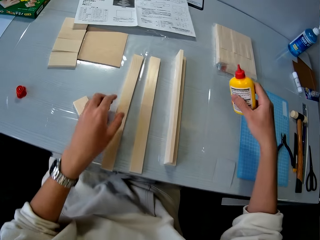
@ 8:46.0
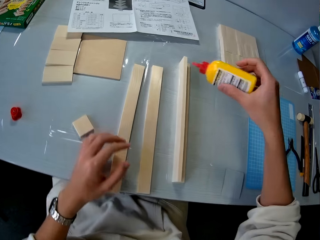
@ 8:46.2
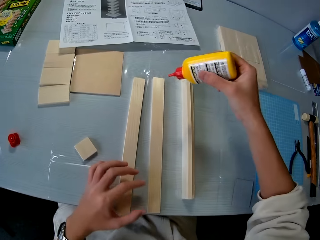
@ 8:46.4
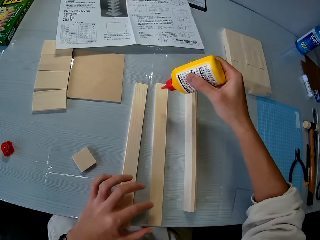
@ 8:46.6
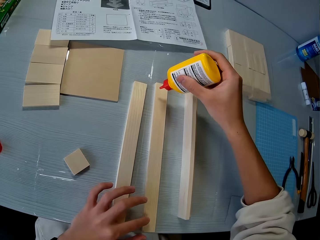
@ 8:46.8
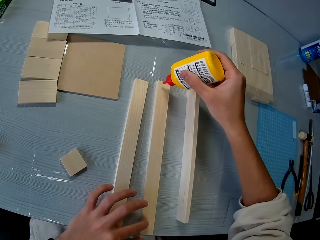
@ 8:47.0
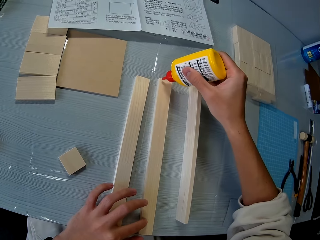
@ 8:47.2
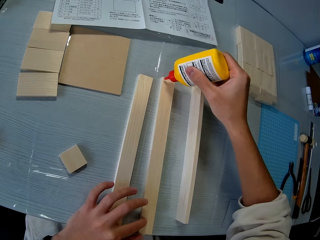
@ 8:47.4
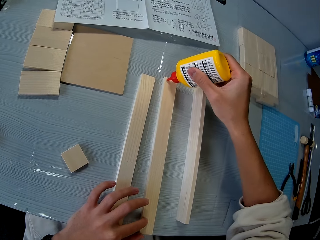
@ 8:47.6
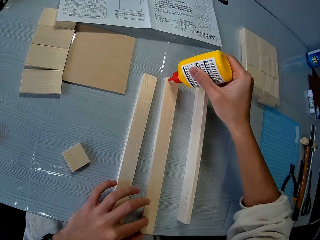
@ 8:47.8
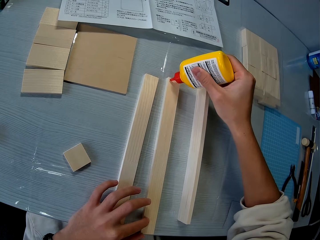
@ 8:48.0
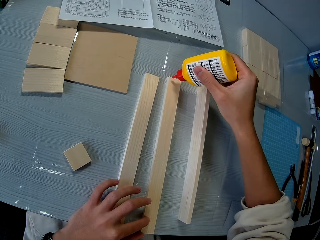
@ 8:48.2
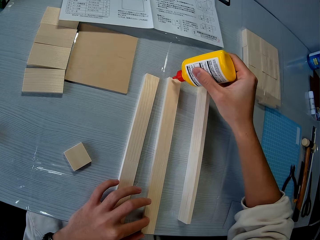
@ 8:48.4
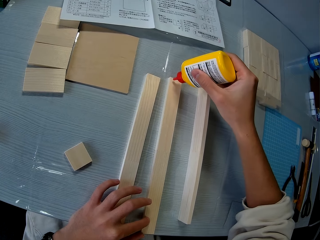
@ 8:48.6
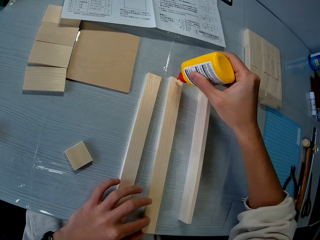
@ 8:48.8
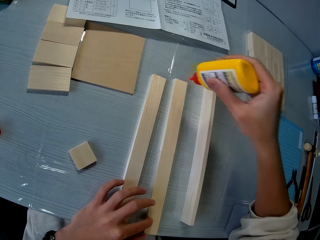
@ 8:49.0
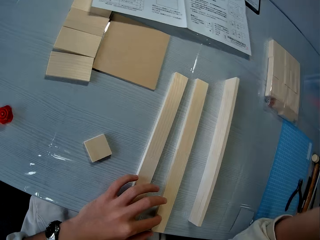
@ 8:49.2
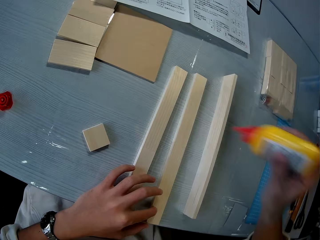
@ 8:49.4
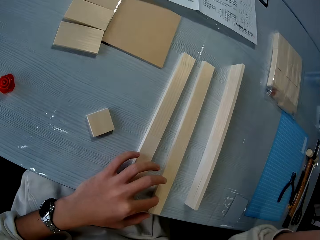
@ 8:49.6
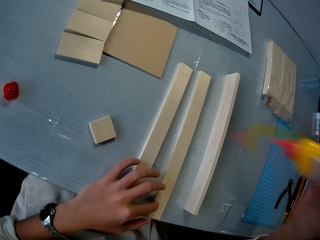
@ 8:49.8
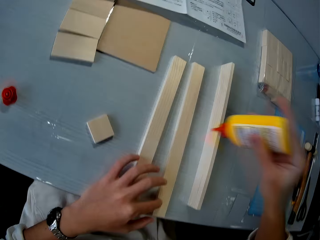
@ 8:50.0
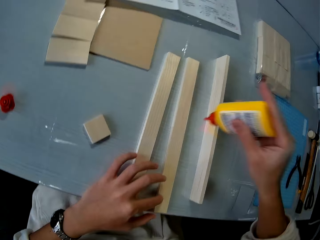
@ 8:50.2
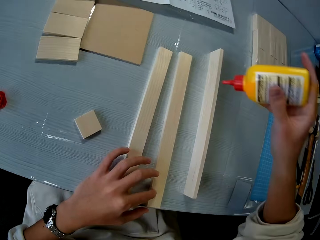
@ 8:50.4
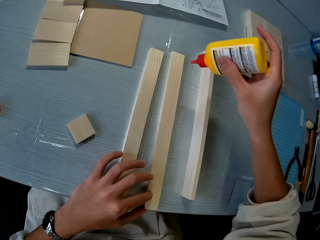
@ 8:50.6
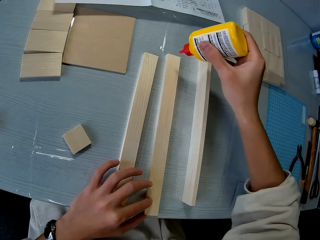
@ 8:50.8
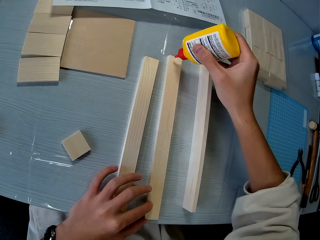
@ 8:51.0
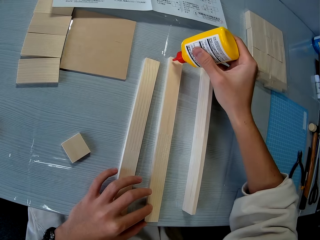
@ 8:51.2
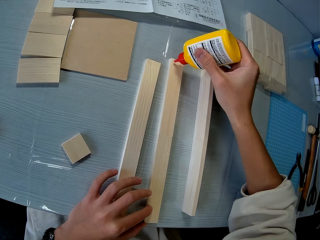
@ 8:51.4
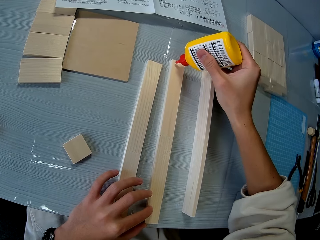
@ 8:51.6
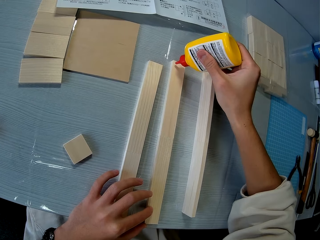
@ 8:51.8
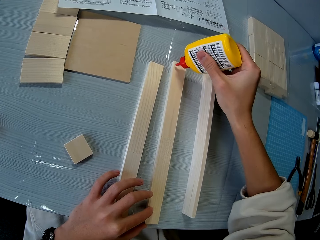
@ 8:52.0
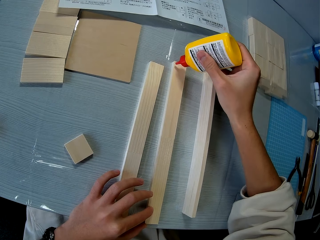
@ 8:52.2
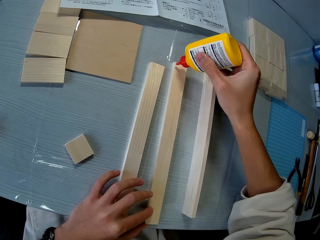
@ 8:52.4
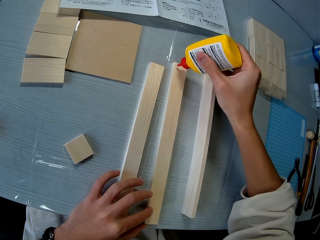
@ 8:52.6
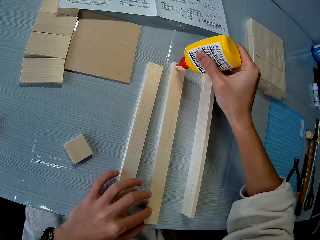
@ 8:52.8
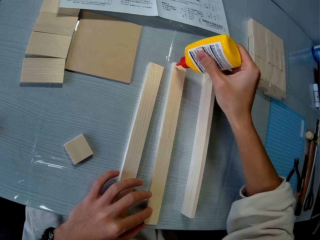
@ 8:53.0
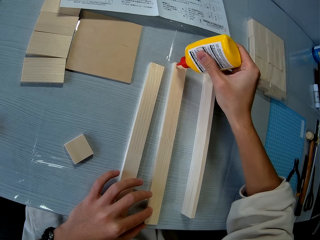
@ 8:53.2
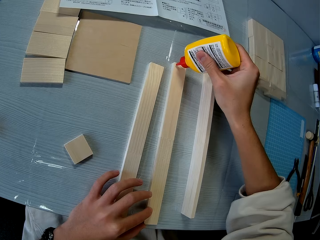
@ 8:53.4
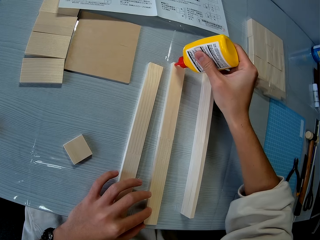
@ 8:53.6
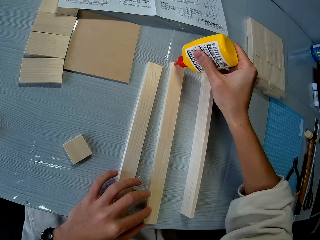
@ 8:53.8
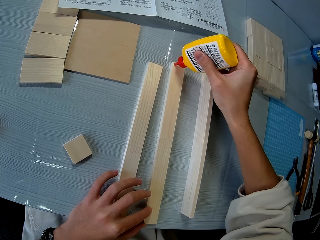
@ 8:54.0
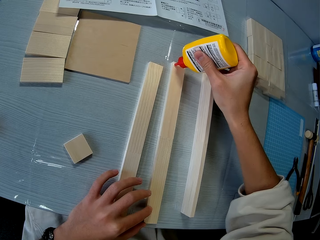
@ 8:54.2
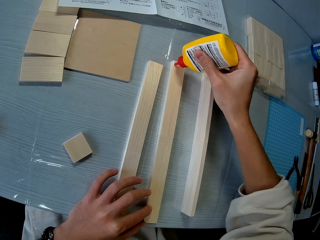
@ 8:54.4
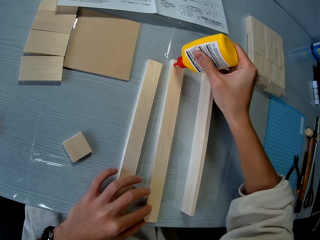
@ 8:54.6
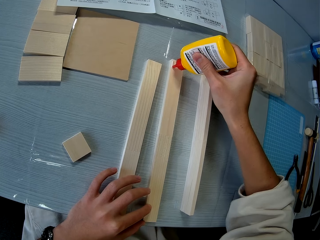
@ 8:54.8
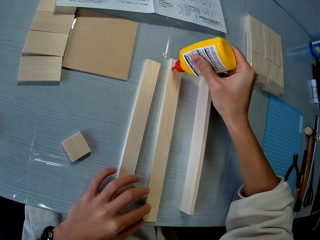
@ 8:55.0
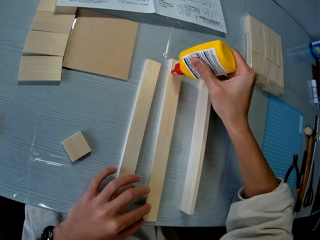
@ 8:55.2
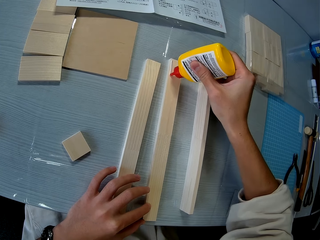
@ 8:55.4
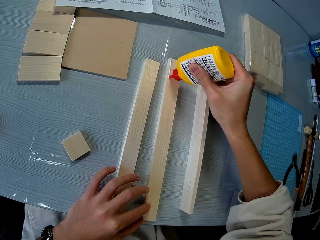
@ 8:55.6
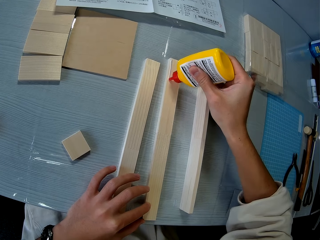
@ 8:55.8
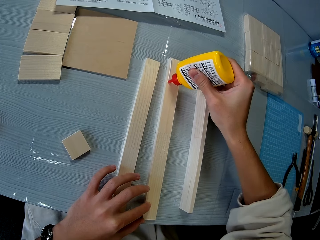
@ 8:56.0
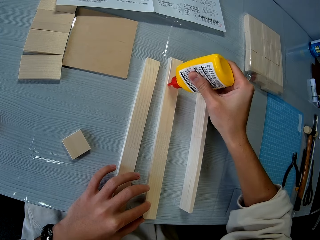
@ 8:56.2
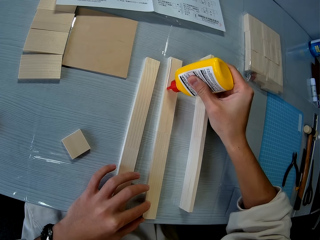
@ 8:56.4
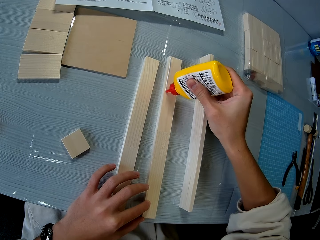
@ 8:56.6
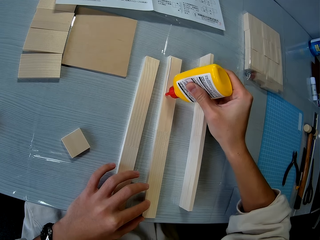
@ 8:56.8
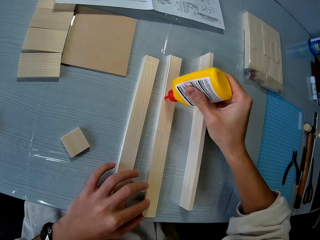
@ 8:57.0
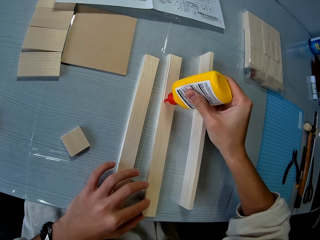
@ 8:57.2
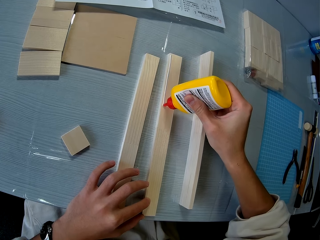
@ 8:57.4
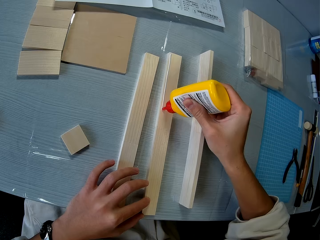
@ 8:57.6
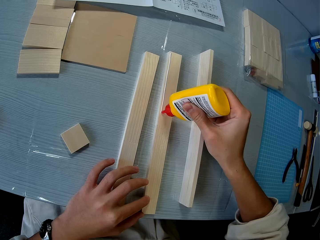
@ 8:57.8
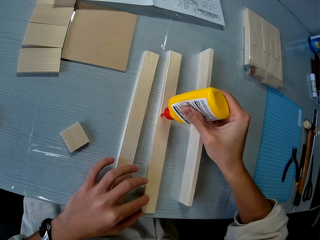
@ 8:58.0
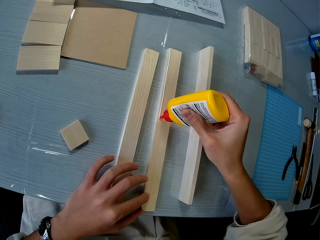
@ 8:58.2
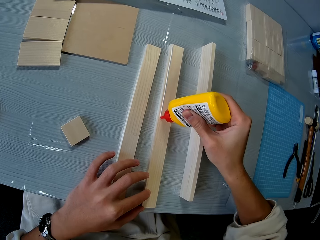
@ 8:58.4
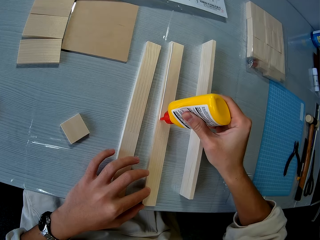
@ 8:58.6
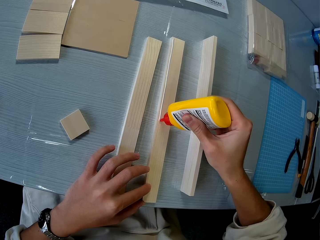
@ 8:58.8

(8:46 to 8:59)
The camera wearer moves the bottle of glue close to the pressed pieces of wood. They apply glue on the piece of wood. They shake the bottle of glue. They apply glue on the piece of wood. They pour glue on the pressed pieces of wood.

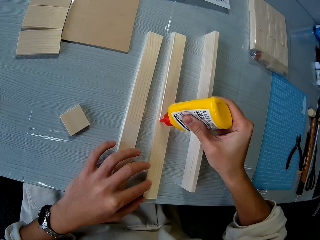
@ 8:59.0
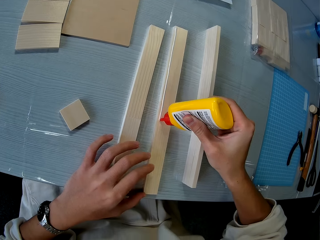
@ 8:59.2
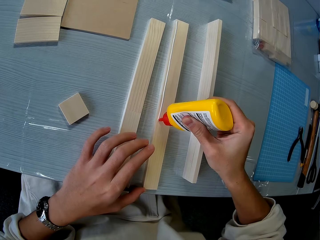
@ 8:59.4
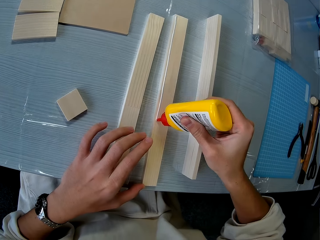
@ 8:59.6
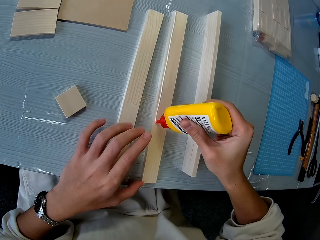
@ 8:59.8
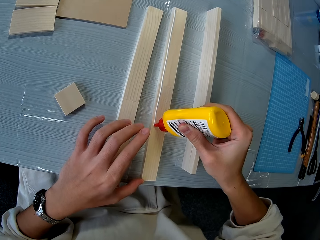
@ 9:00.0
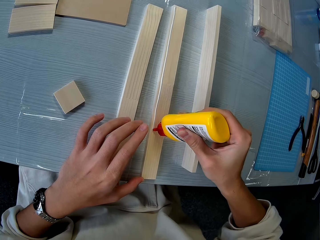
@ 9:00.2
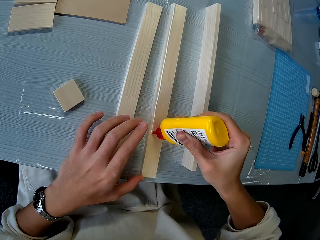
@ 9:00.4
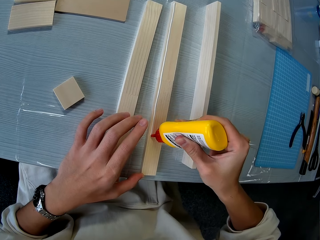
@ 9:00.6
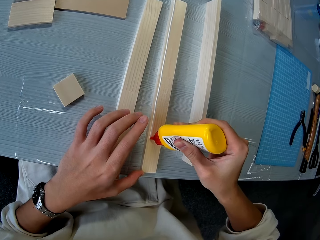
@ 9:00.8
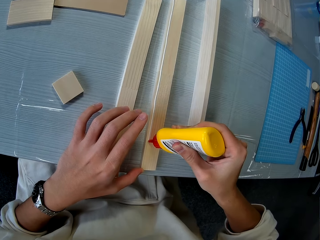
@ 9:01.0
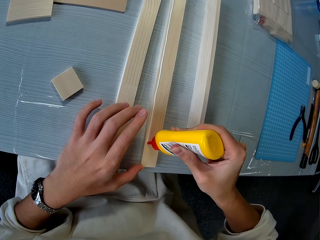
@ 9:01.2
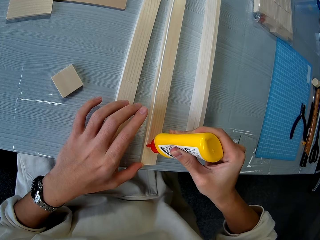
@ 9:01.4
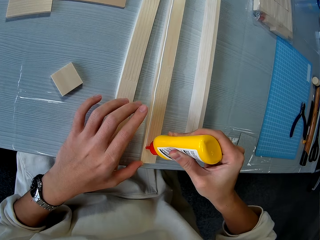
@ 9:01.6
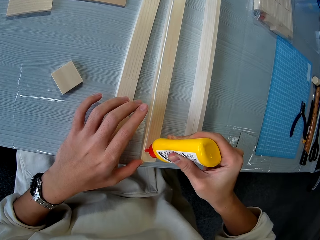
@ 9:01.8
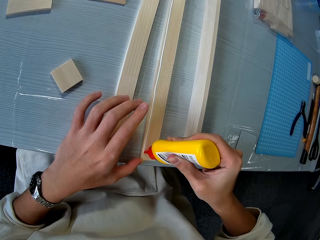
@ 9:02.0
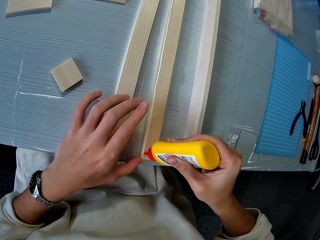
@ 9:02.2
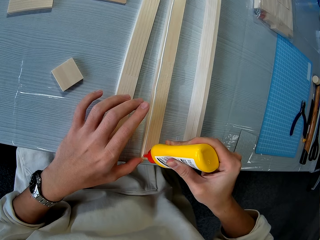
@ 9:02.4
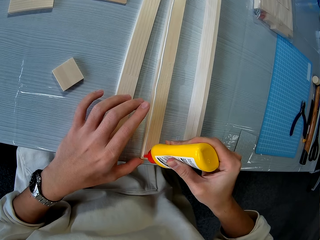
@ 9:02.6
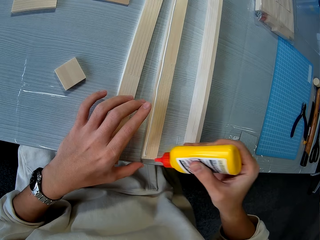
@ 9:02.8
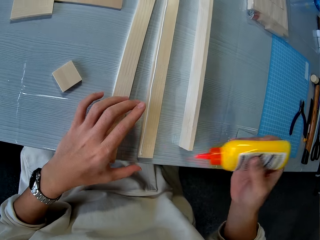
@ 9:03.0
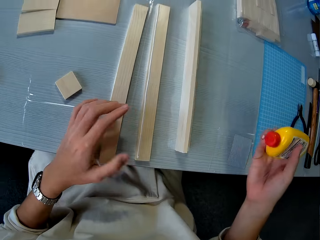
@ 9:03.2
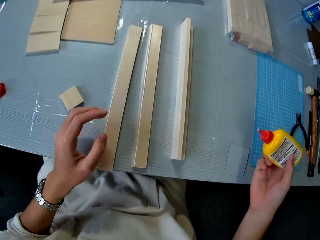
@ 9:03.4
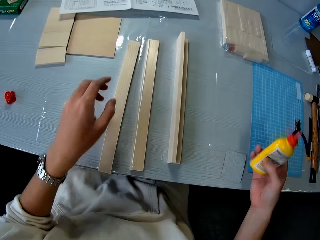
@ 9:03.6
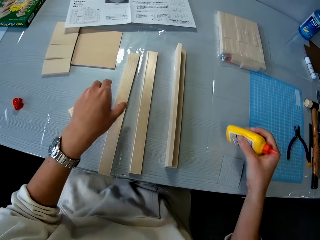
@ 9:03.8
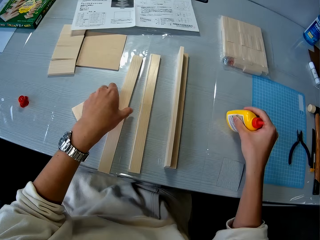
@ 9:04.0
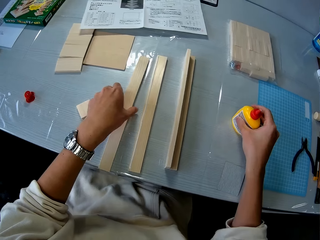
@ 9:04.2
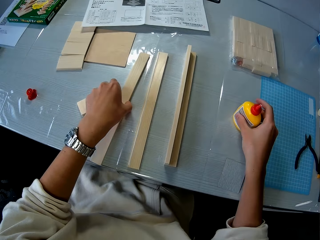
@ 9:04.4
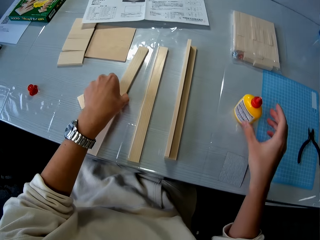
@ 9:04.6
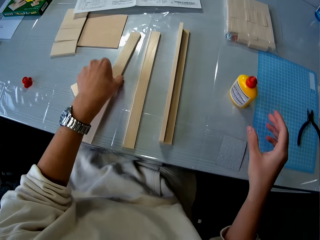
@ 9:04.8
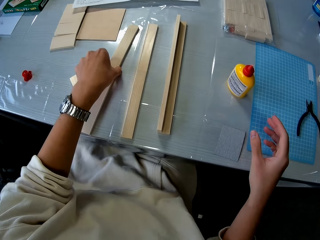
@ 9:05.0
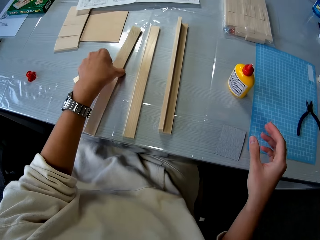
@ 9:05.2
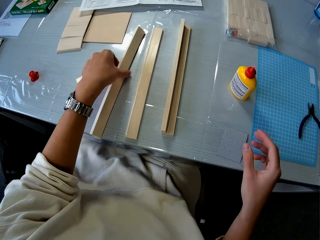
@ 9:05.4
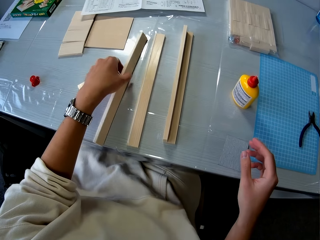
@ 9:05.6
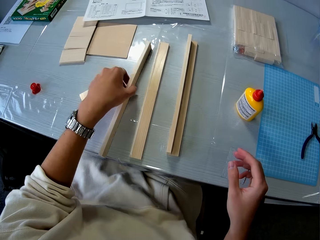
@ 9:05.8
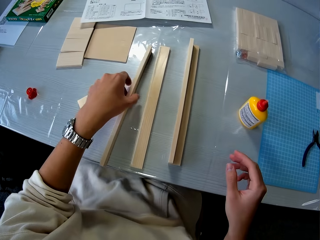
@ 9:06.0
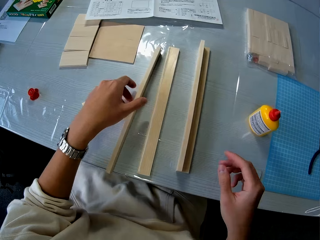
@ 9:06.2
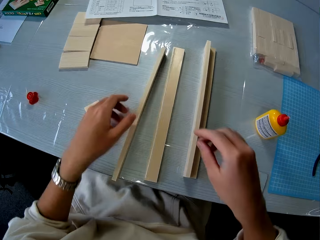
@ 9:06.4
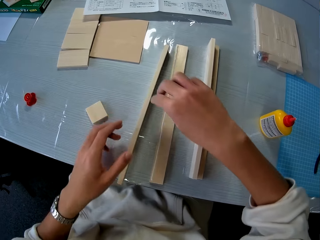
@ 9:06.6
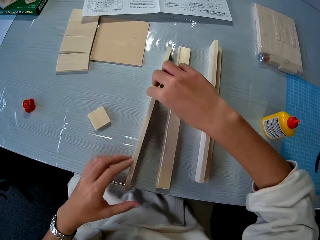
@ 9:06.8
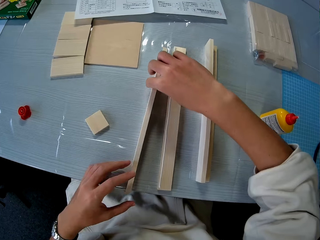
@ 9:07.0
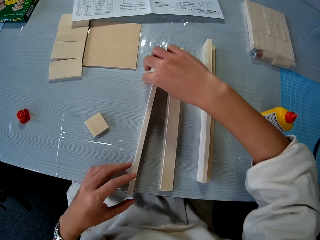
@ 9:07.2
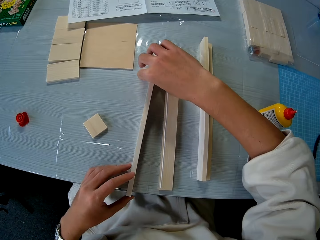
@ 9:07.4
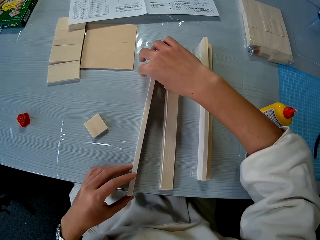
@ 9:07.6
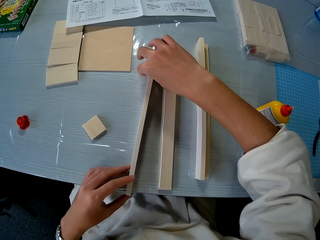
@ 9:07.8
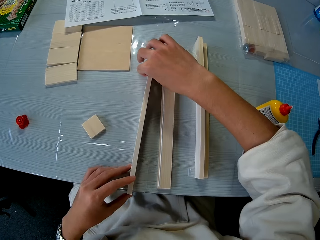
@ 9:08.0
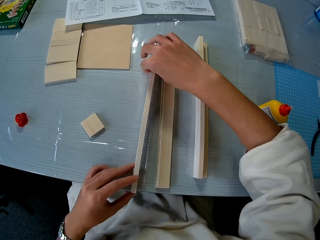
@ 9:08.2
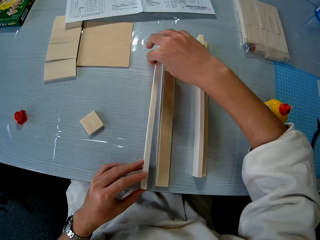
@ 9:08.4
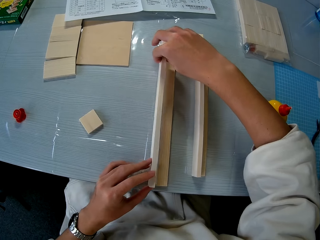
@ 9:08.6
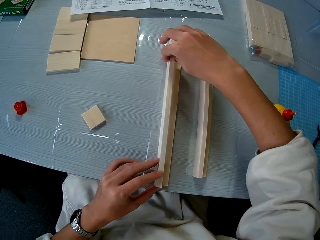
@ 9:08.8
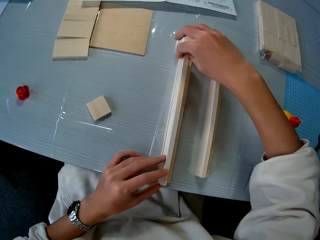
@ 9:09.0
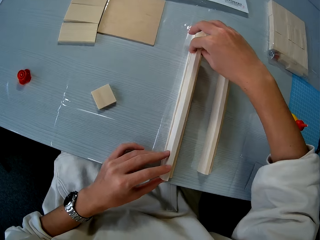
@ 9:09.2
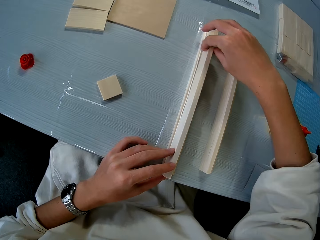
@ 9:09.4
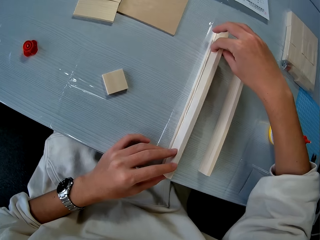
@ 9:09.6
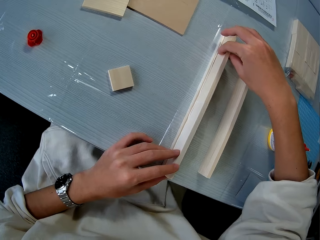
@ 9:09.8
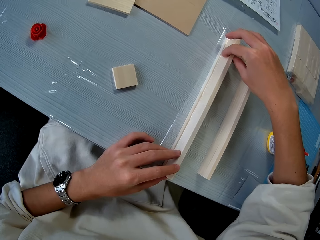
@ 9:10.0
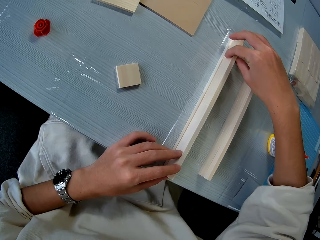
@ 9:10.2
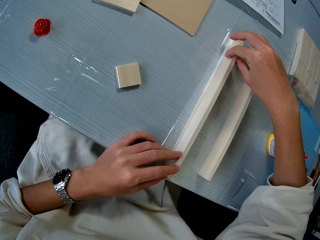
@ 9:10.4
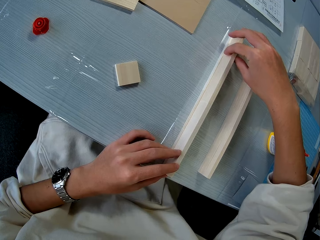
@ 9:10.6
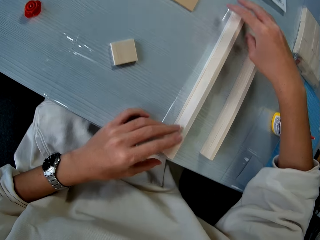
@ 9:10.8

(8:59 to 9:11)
The camera wearer drops the bottle of glue on the table. They pick up the piece of wood. They place the glued piece of wood on the other piece of wood with glue on it.
